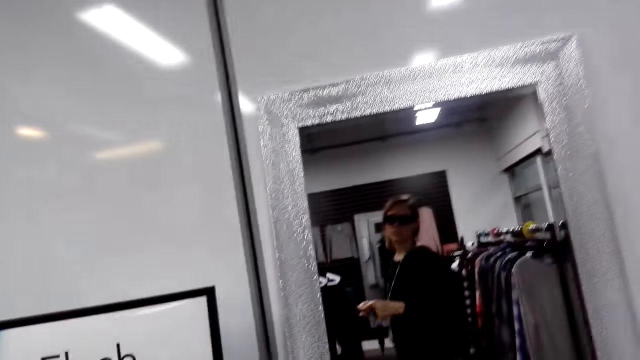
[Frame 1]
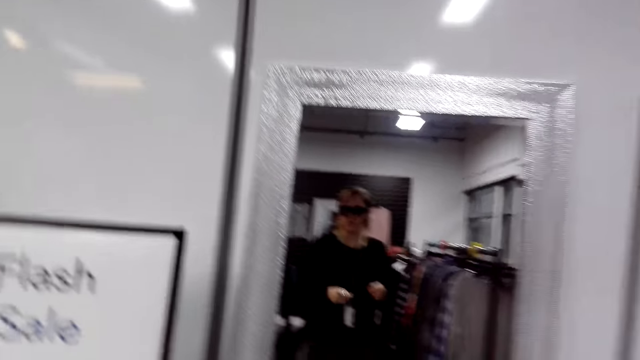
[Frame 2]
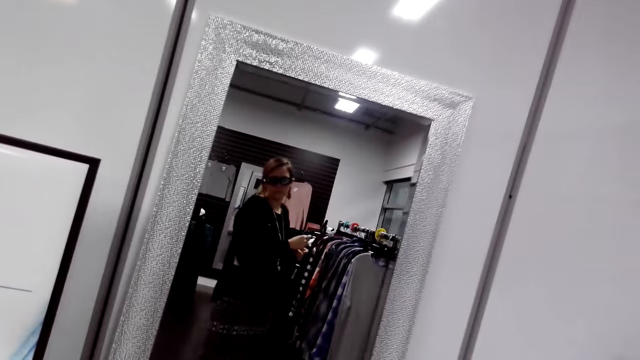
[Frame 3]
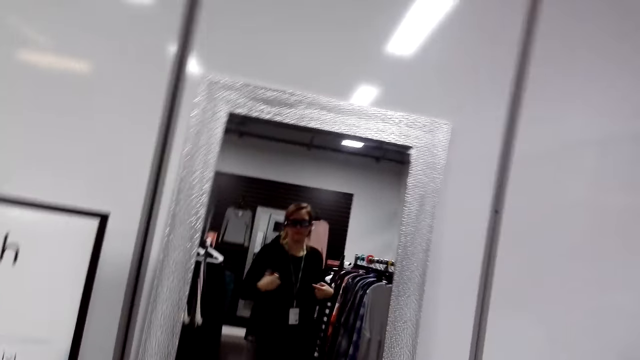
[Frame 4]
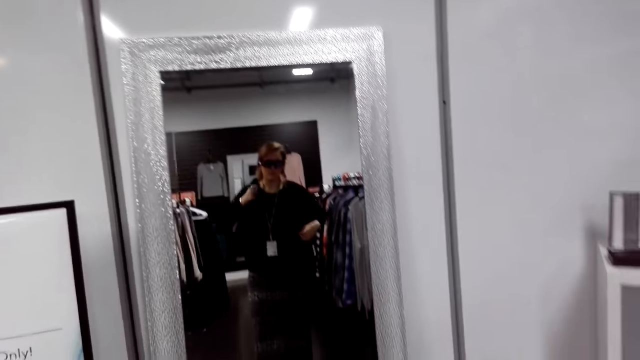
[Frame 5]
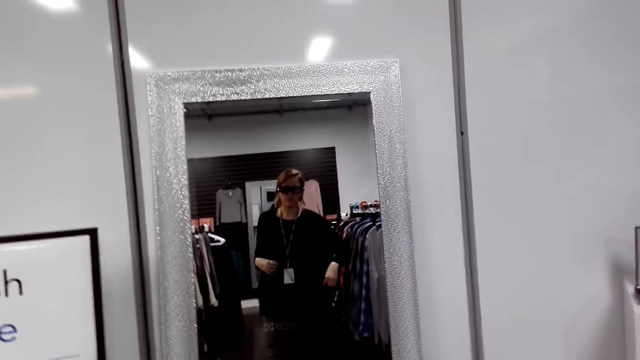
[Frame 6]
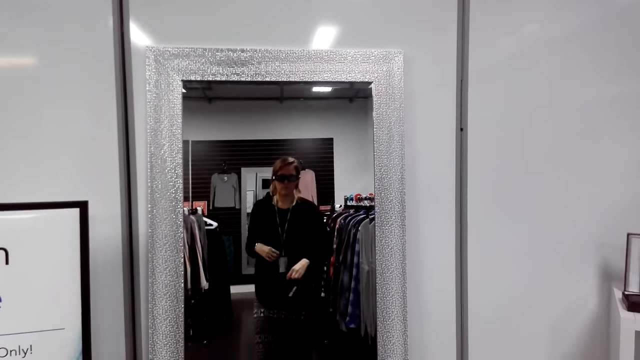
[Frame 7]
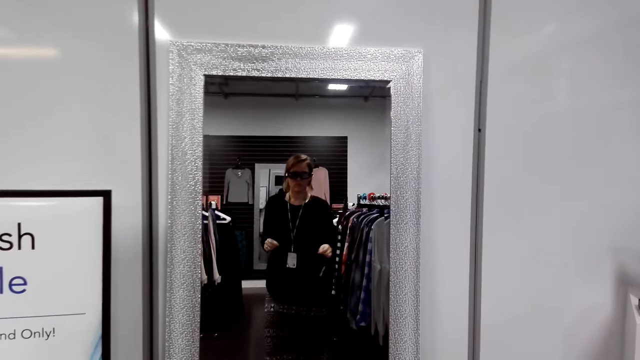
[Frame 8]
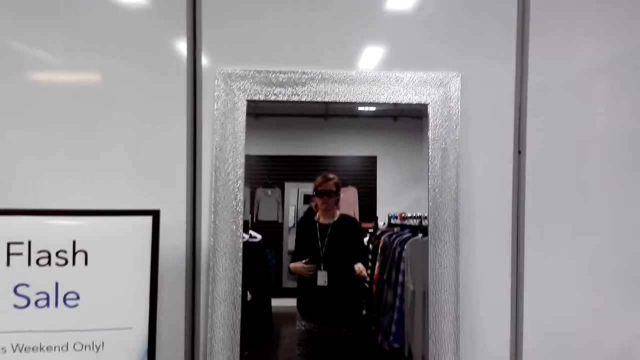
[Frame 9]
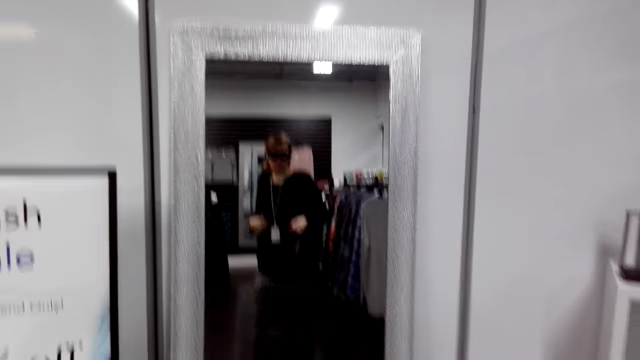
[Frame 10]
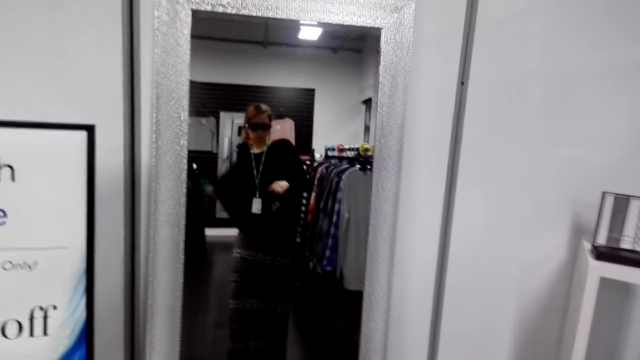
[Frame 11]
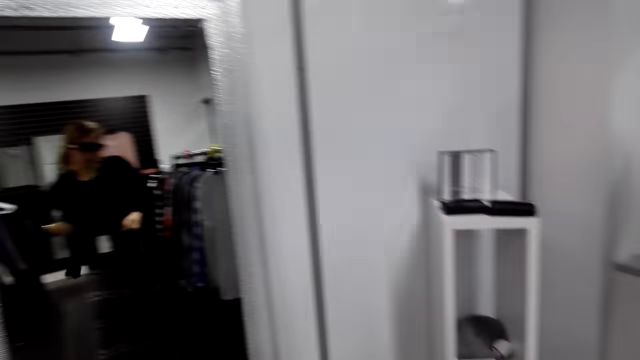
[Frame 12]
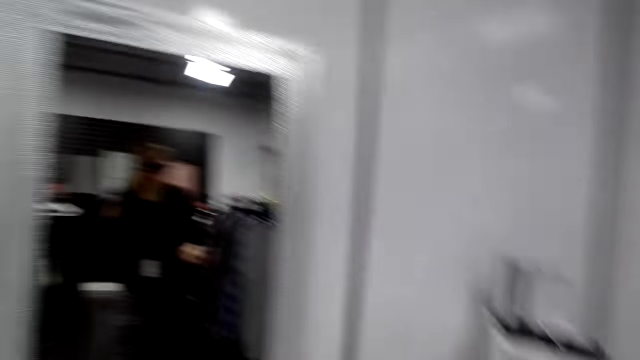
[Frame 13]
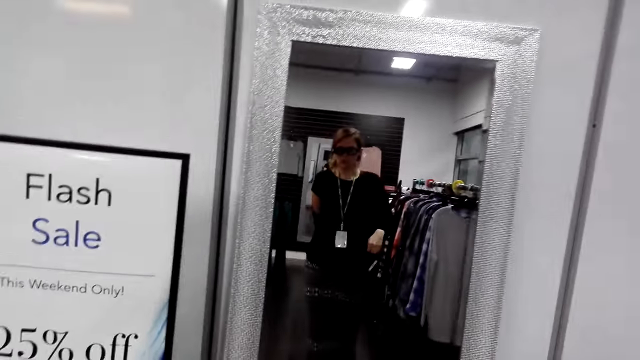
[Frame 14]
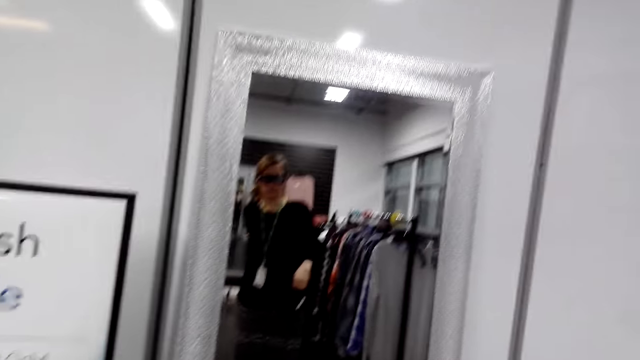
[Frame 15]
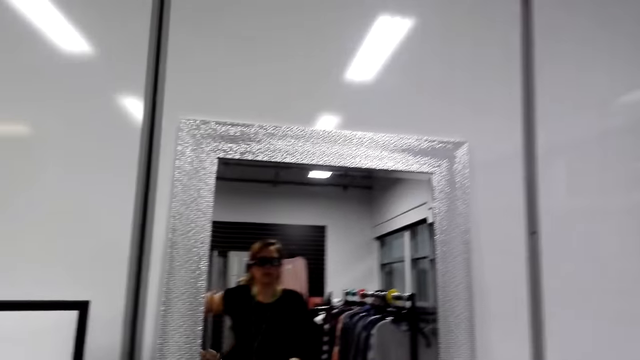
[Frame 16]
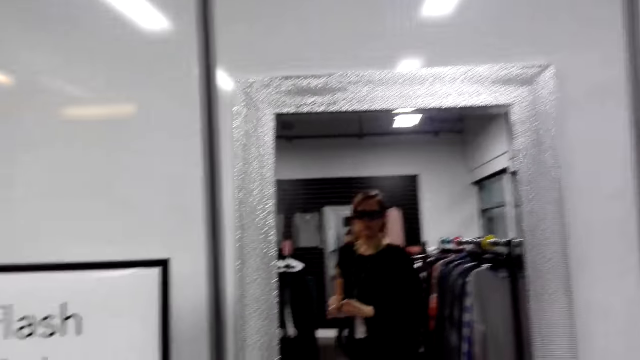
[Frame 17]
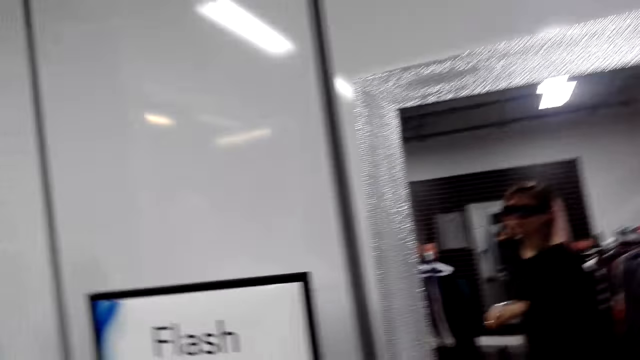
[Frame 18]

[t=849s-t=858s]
The camera wearer looks at the mirror. They put on a sweater. They look into the mirror. They turn to the side.

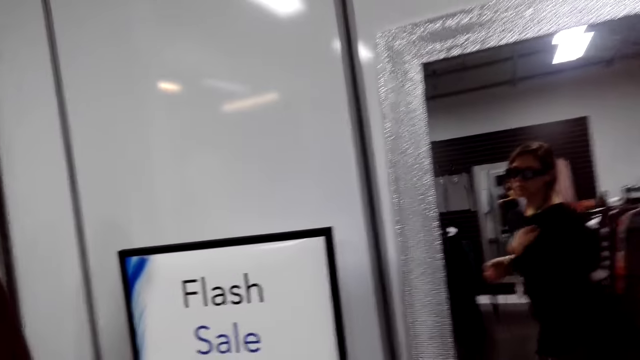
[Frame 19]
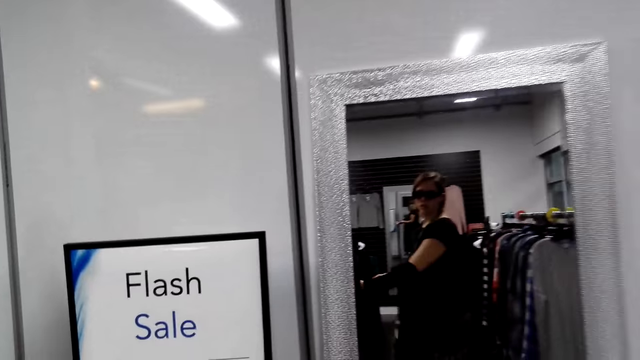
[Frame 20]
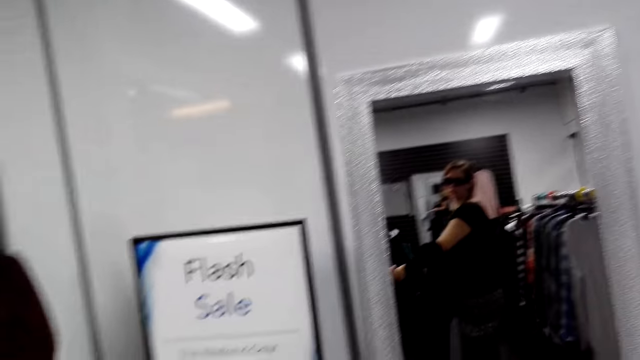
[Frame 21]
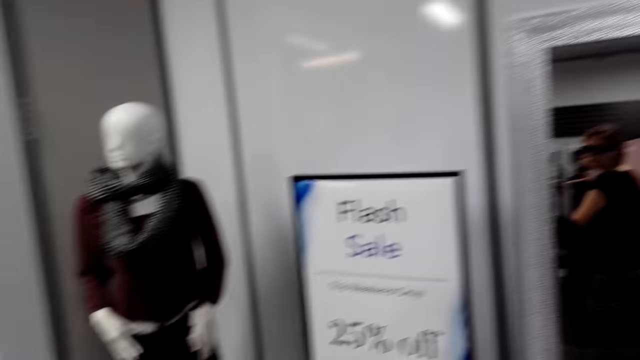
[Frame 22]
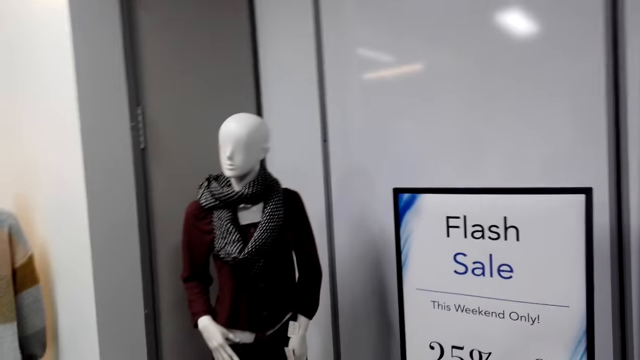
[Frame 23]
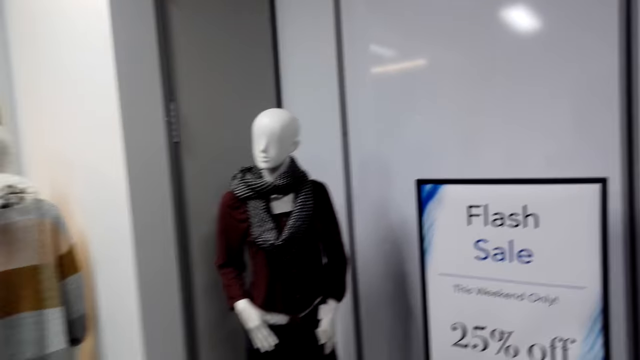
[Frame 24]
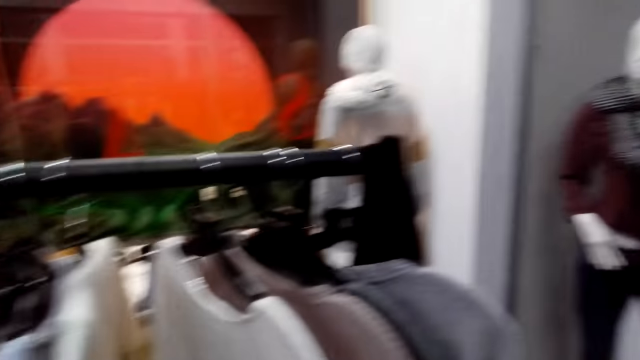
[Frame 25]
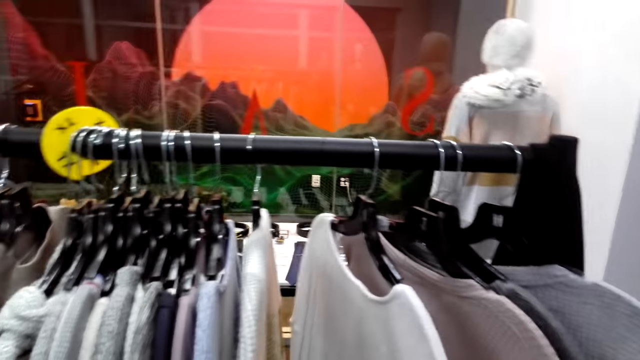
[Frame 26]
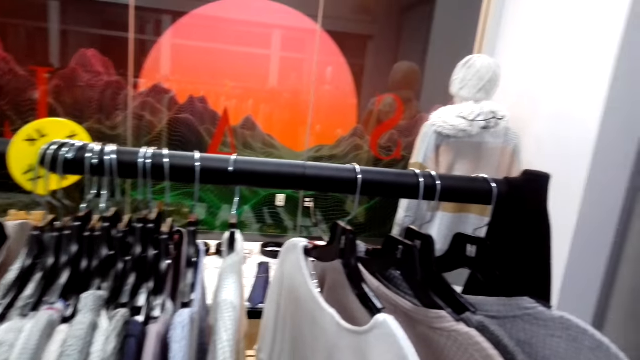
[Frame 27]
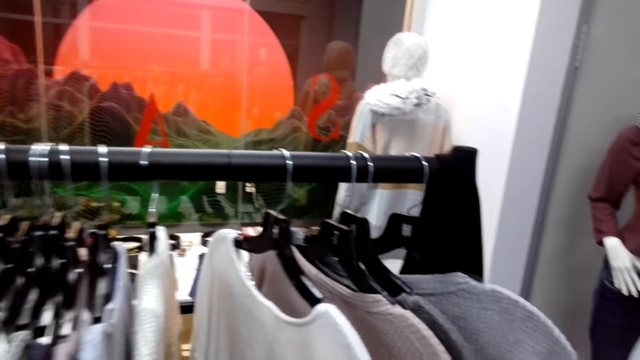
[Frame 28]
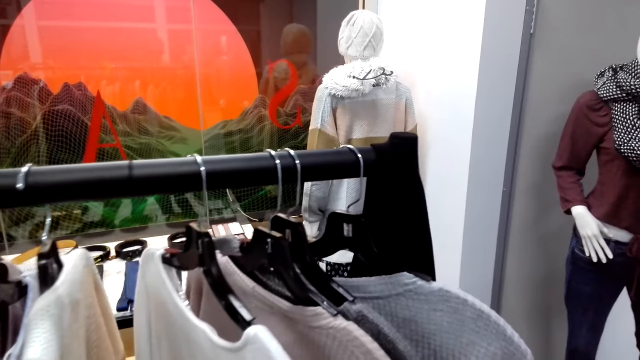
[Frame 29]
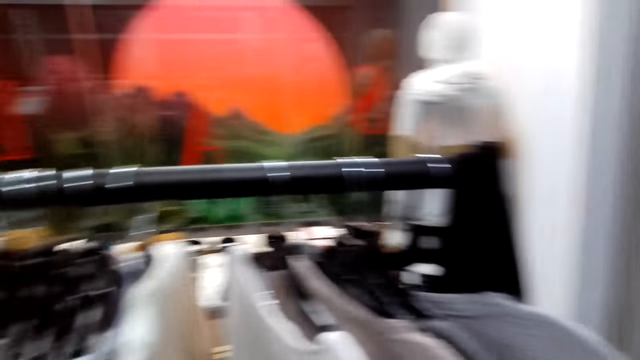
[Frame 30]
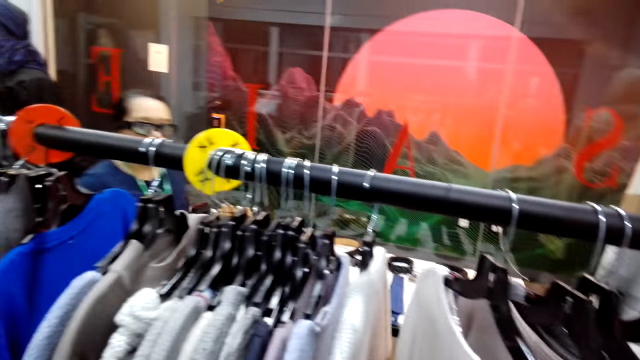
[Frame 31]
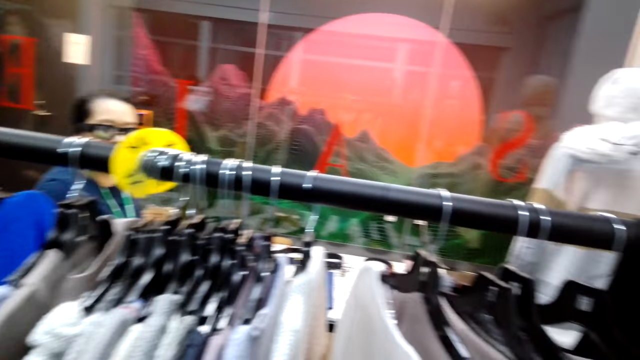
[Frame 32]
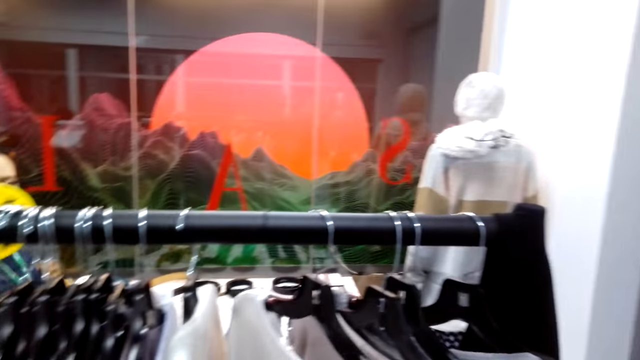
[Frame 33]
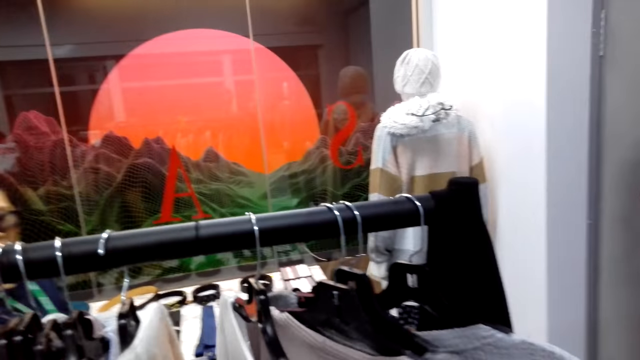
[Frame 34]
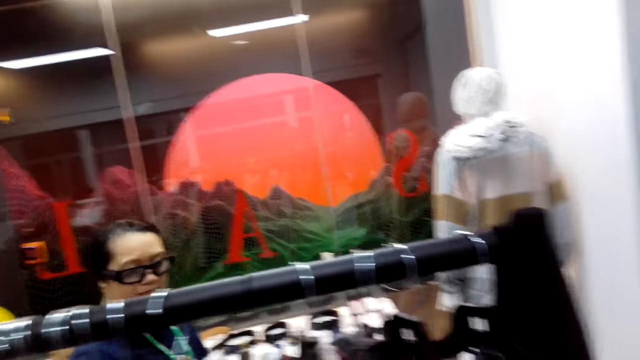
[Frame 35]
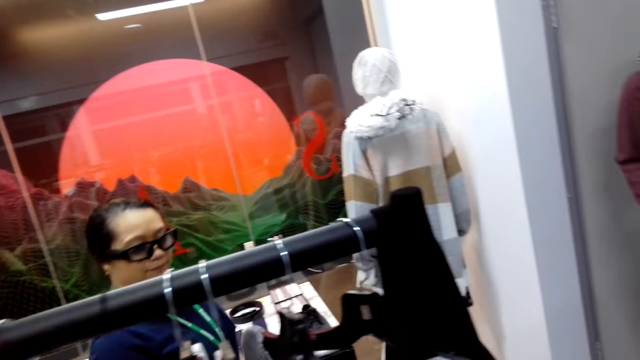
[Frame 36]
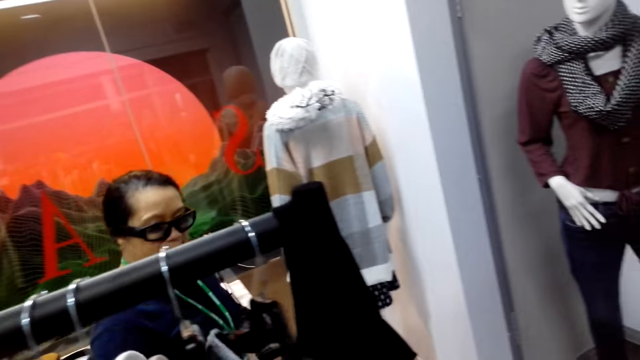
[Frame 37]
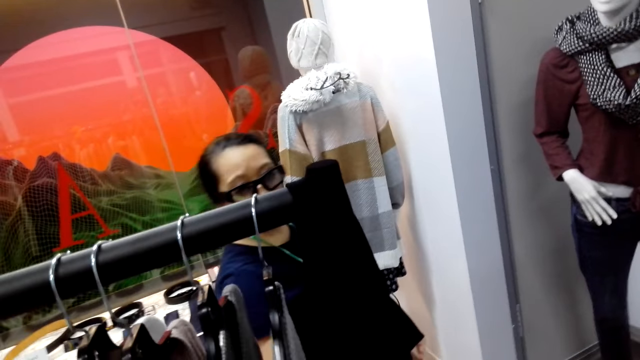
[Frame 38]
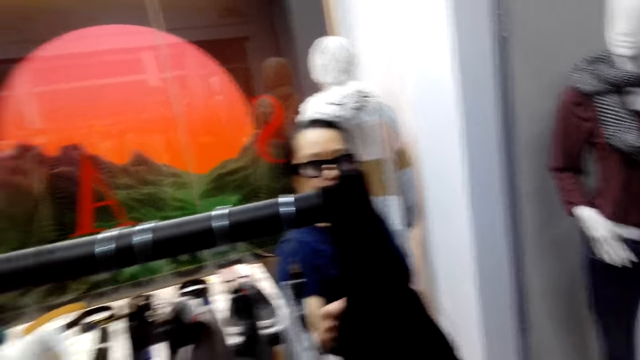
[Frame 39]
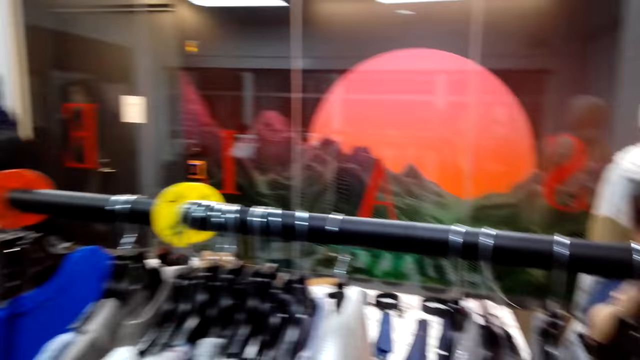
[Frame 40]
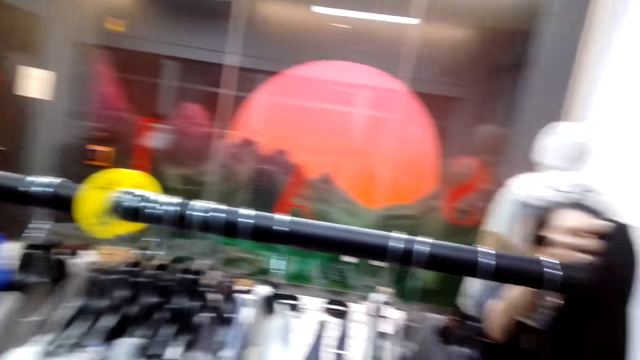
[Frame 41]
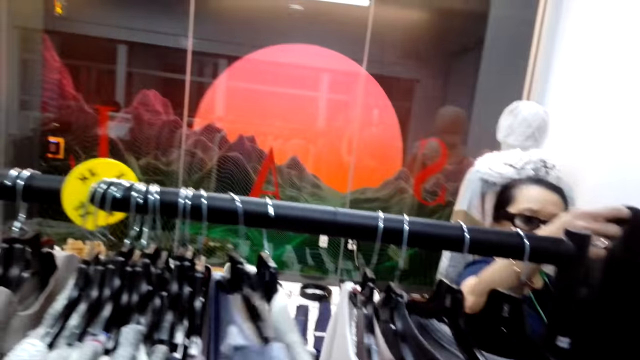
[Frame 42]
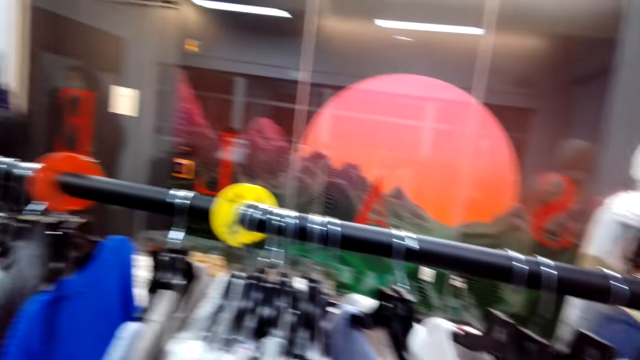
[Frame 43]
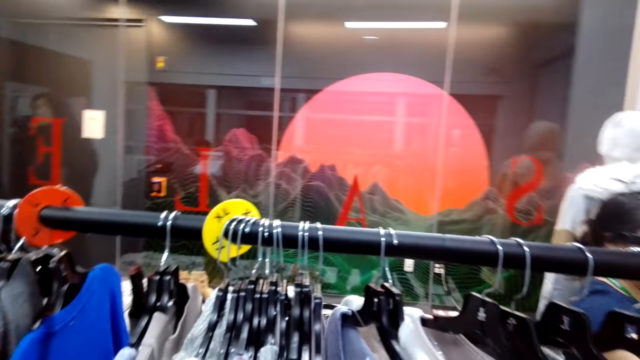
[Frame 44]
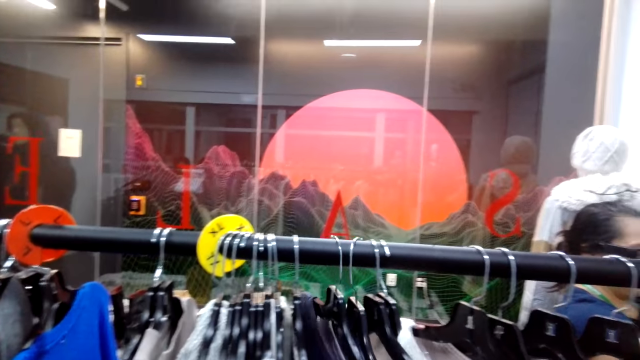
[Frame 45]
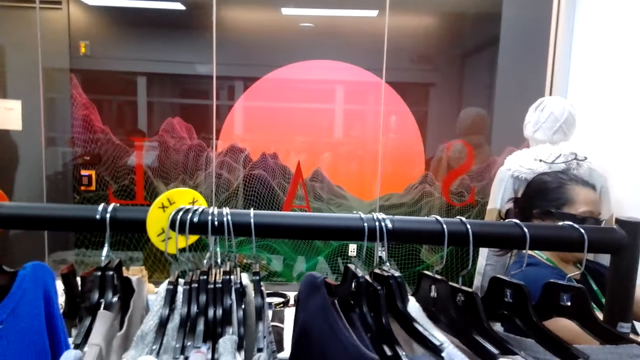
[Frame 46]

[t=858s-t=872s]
The camera wearer removes the sweater. They turn to the side. They move from the mirror. They walk around. They hold a cloth on a hanger. A man walks around. A woman walks to the clothes. The camera wearer looks on the hanger. They turn to the side. They hold the cloth on the hanger. The woman picks a sweater.
